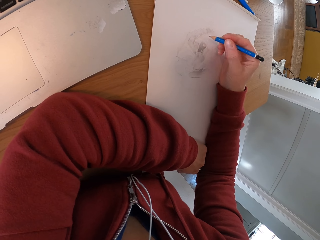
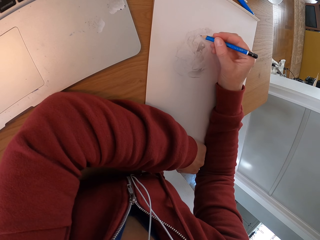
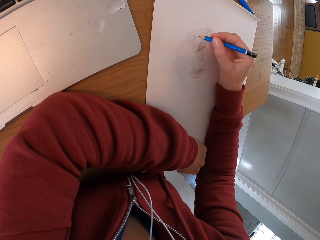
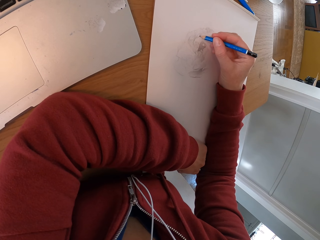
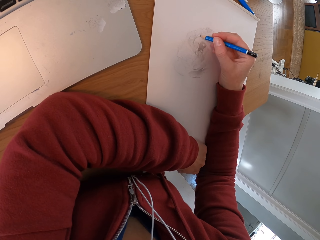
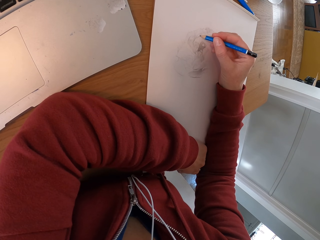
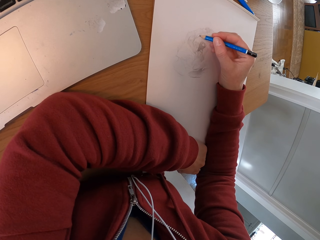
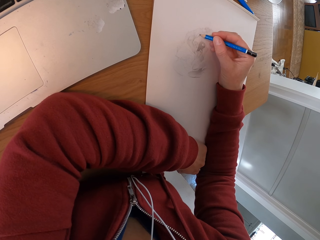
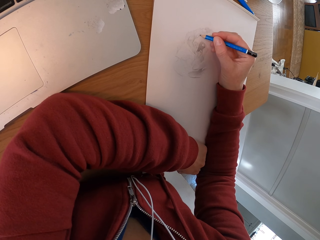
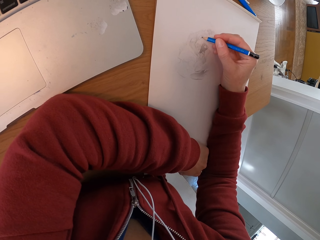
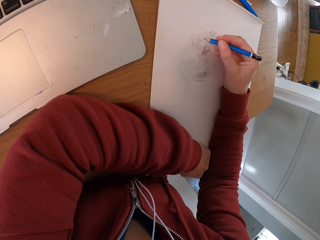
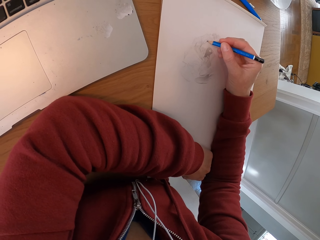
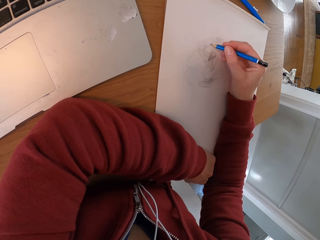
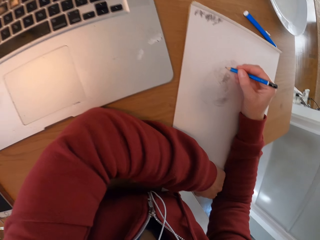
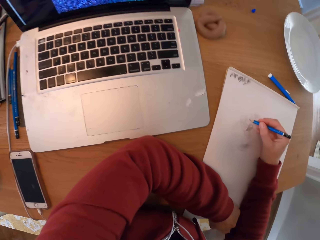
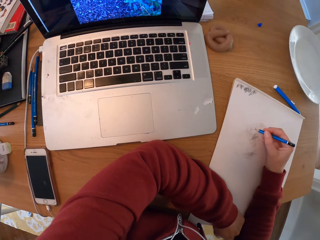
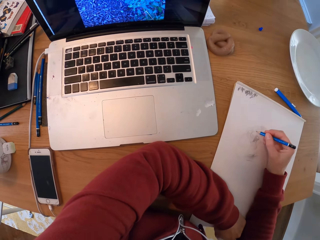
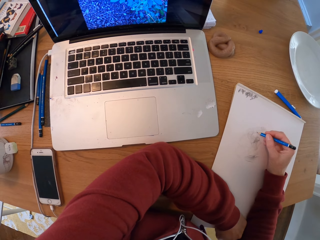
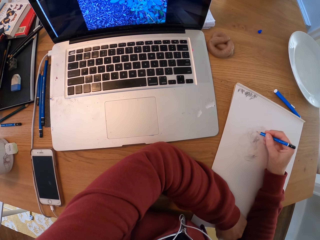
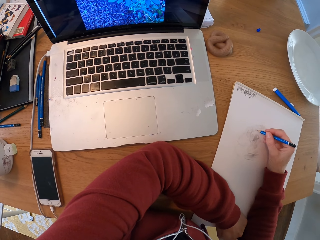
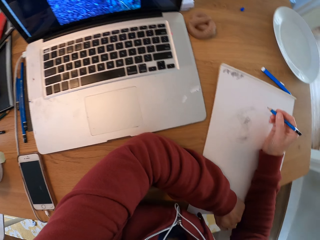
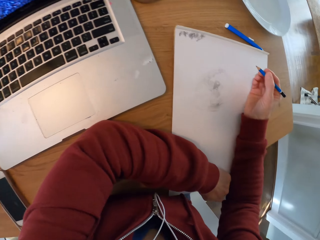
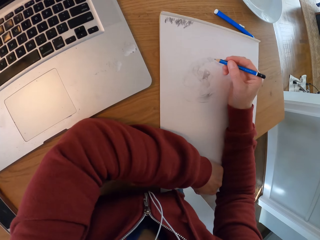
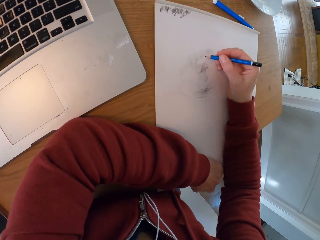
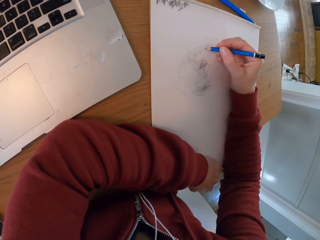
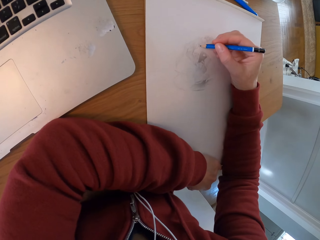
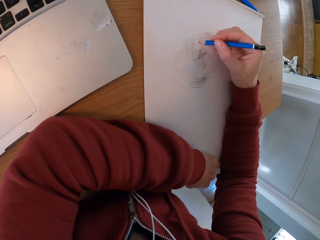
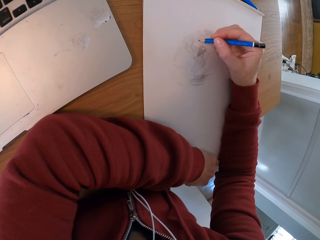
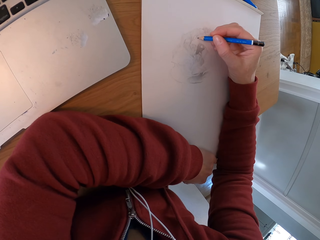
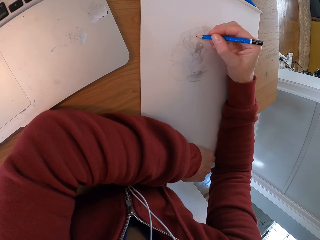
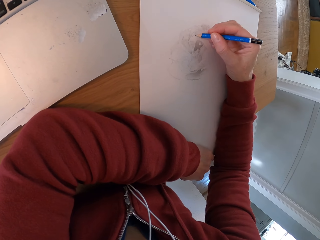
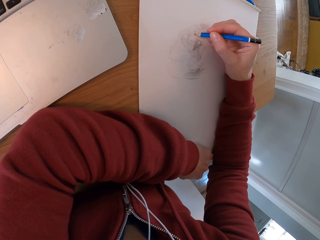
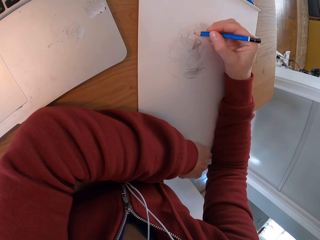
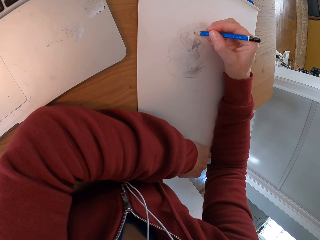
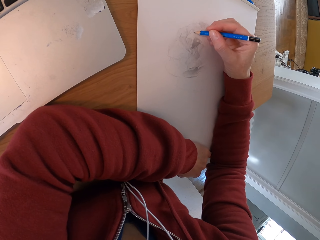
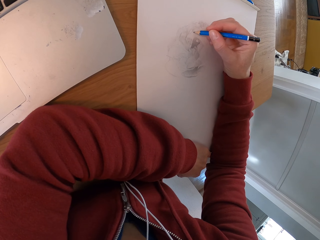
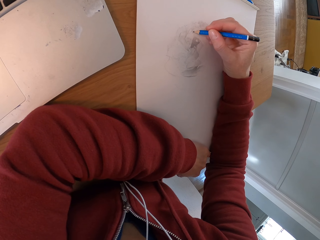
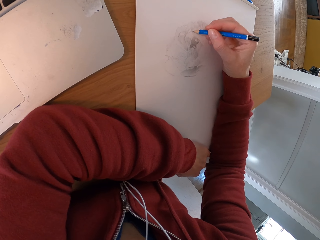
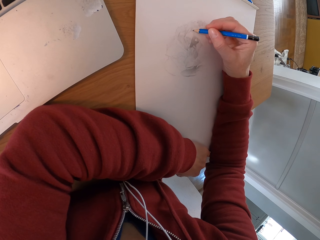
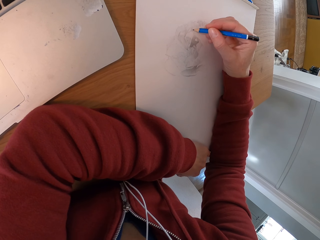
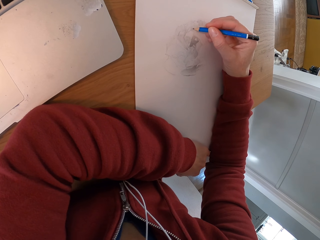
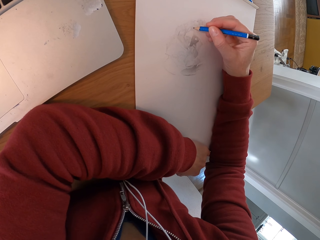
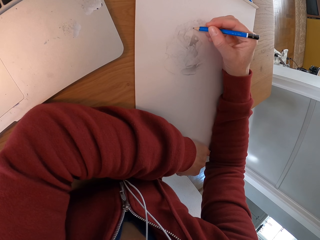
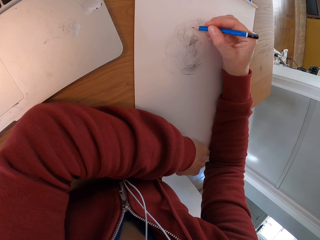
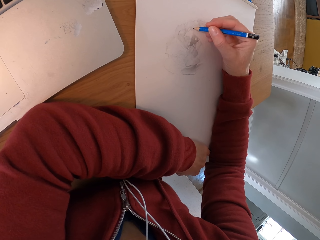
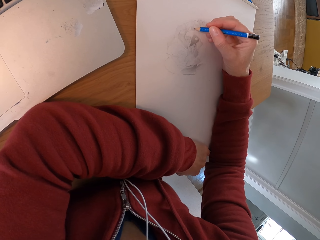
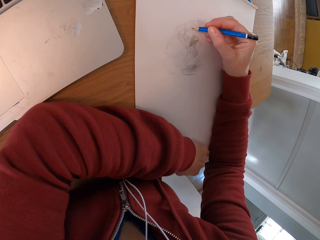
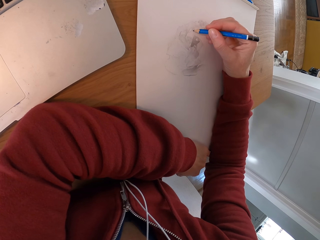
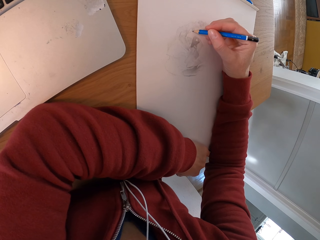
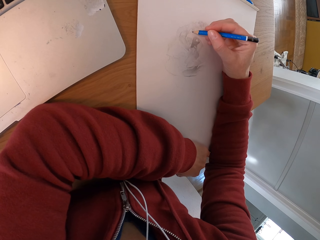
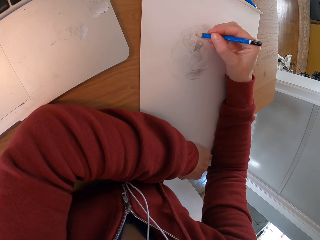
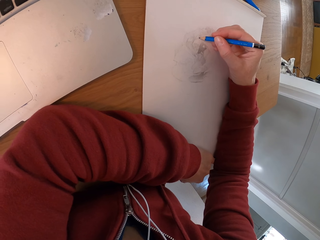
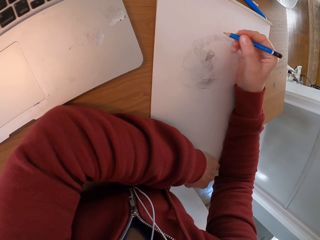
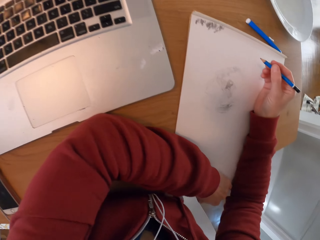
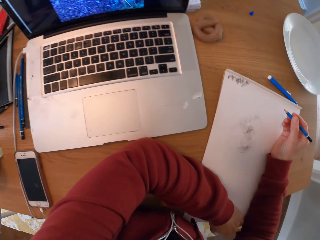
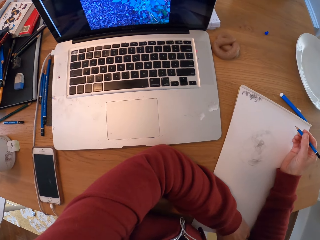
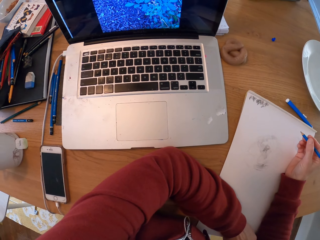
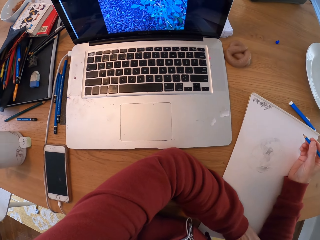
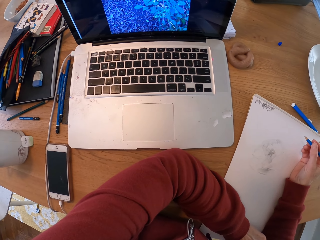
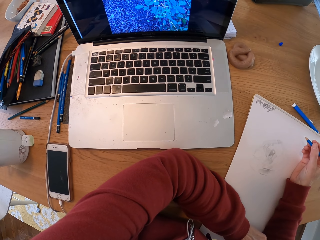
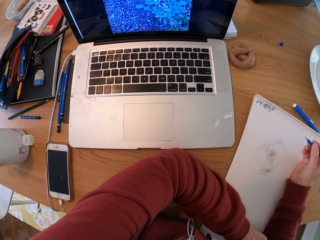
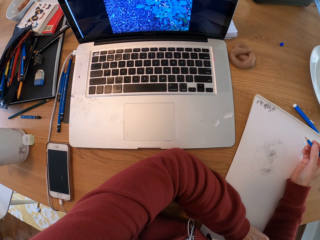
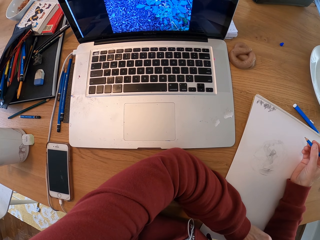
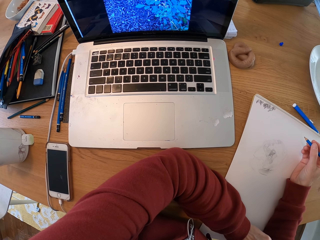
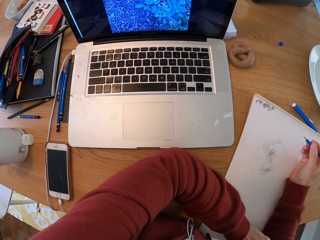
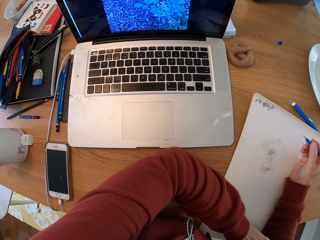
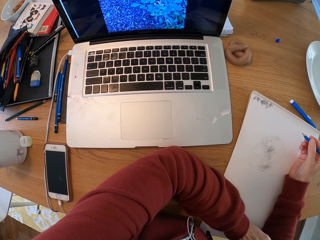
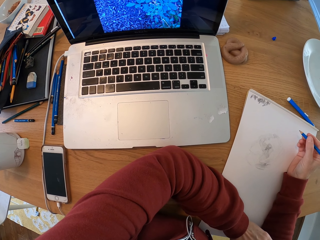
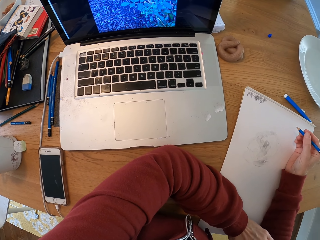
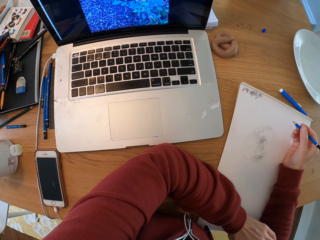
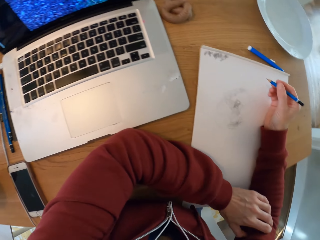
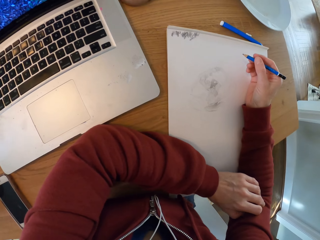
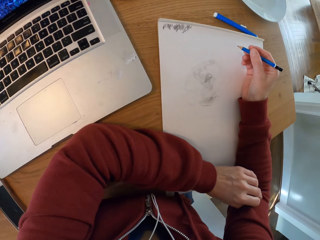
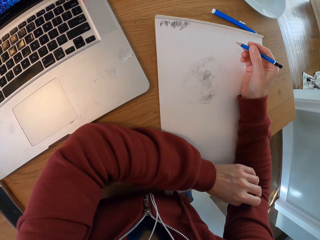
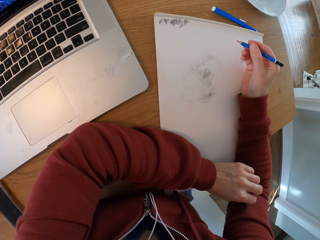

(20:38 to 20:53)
The camera wearer checks the laptop. They draw with a pencil on the drawing board. They turn around the room. They check the laptop.

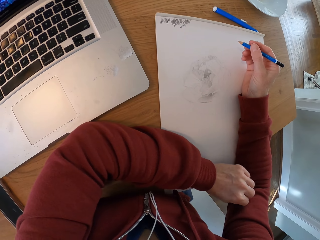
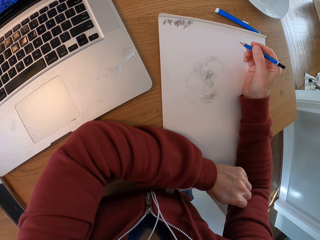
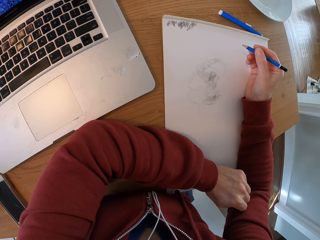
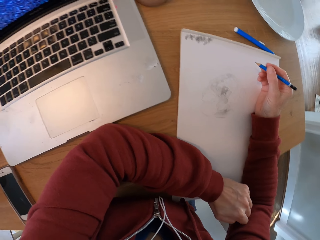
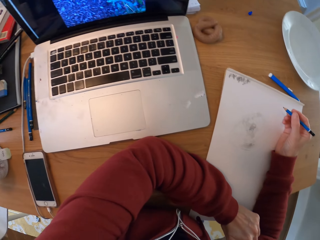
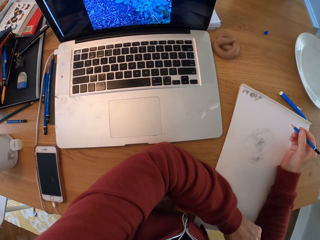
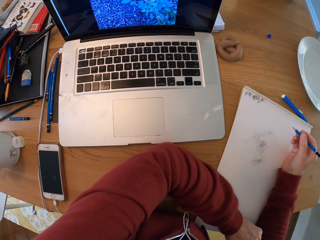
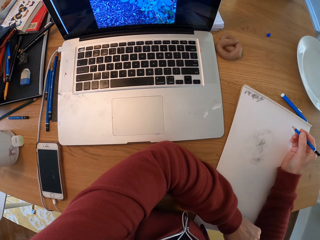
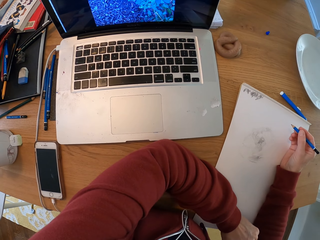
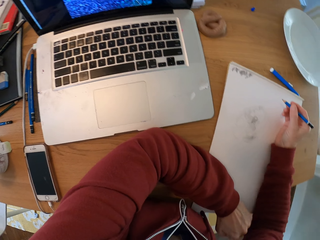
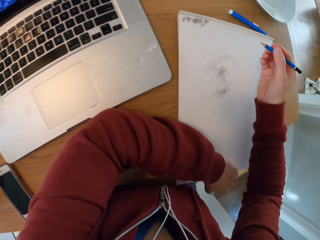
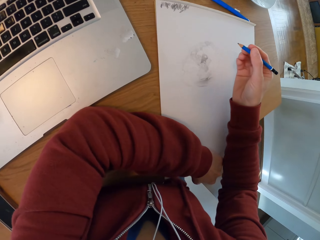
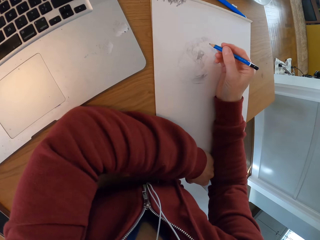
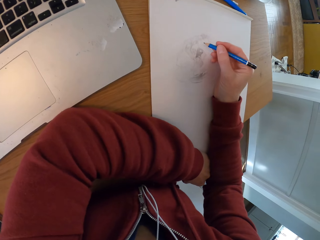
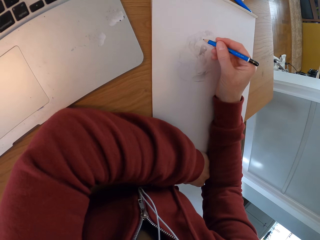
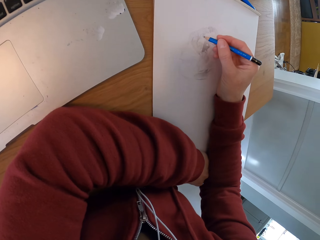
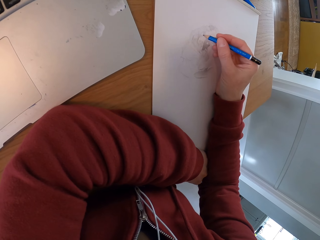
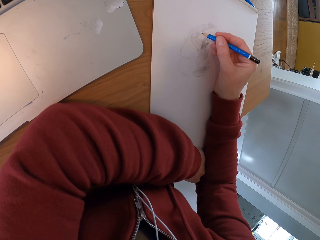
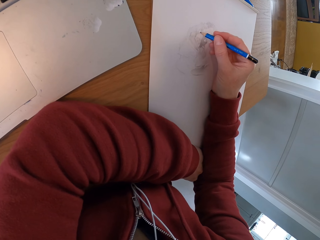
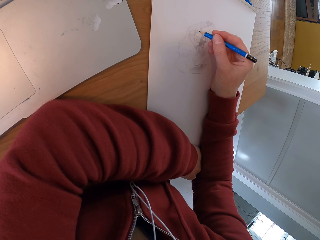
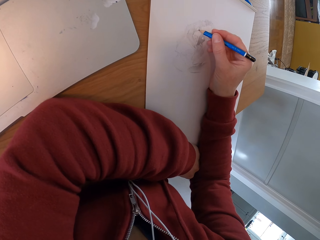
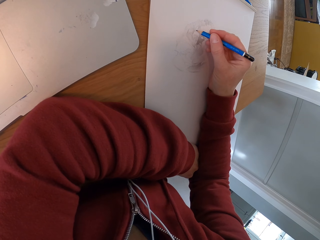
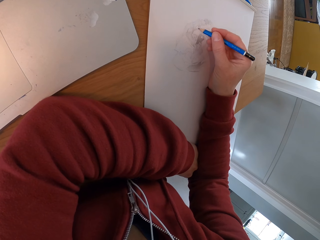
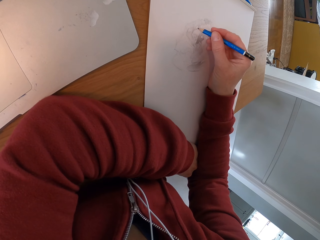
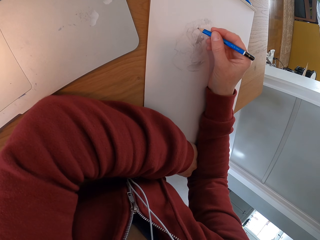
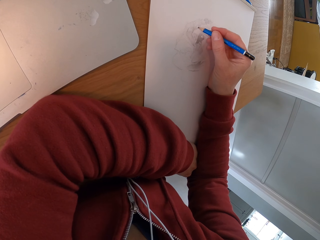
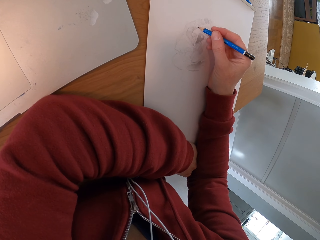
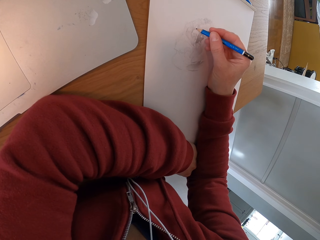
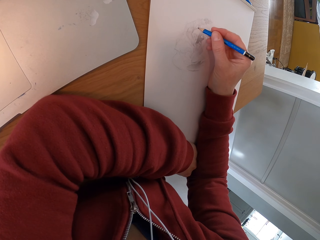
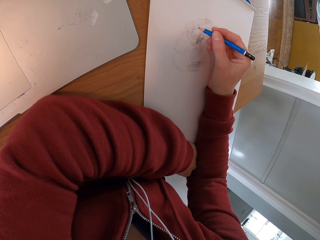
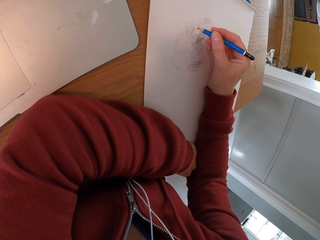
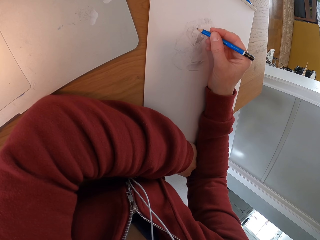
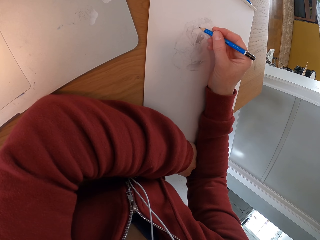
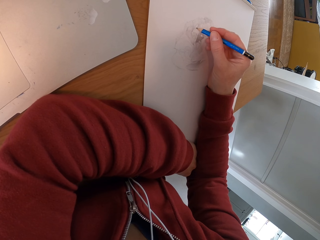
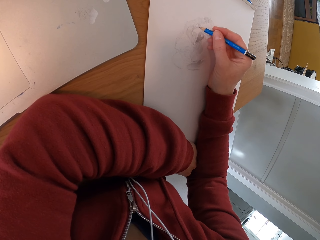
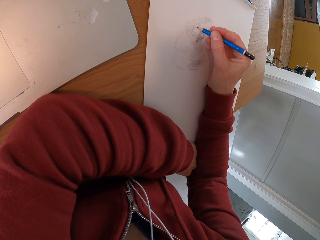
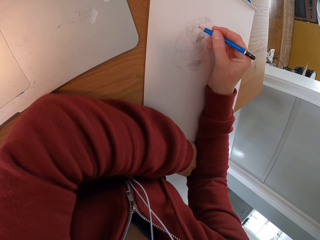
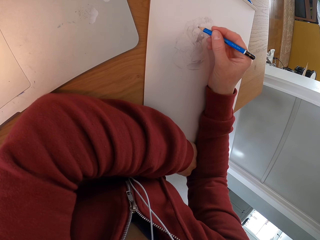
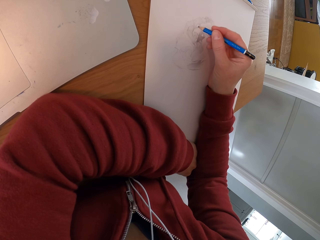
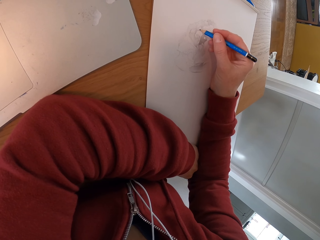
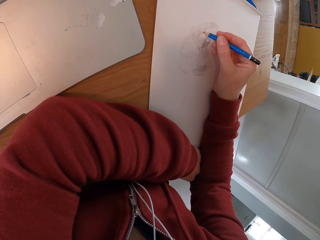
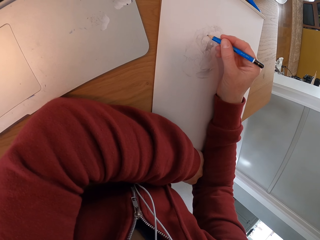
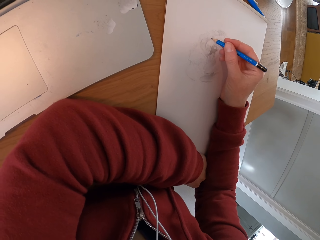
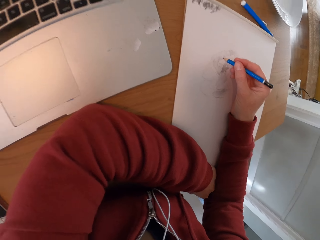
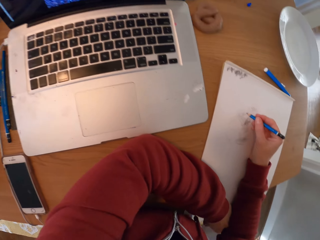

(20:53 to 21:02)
The camera wearer draws with a pencil on the drawing board.
